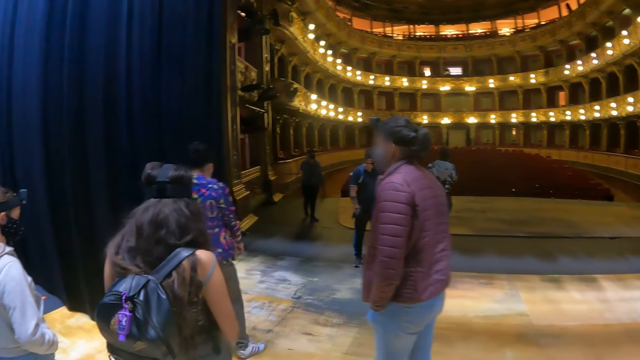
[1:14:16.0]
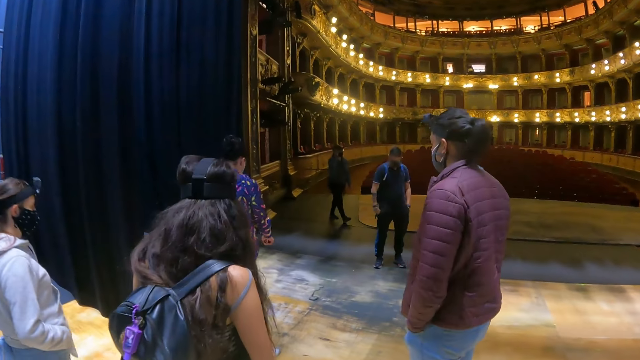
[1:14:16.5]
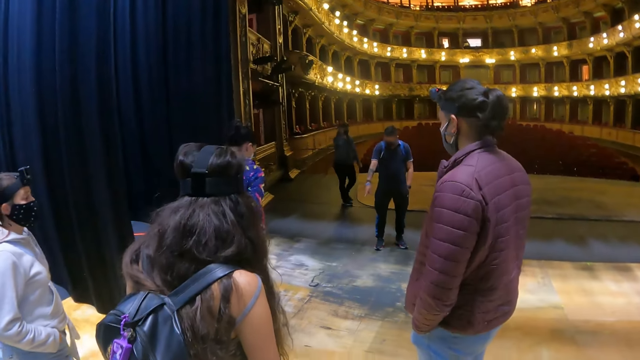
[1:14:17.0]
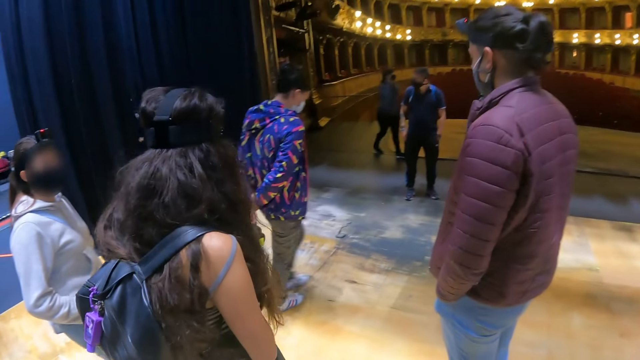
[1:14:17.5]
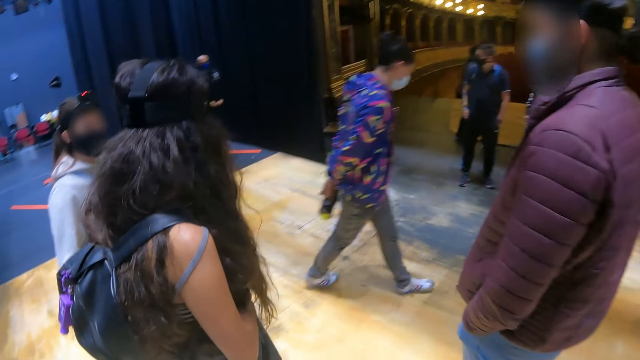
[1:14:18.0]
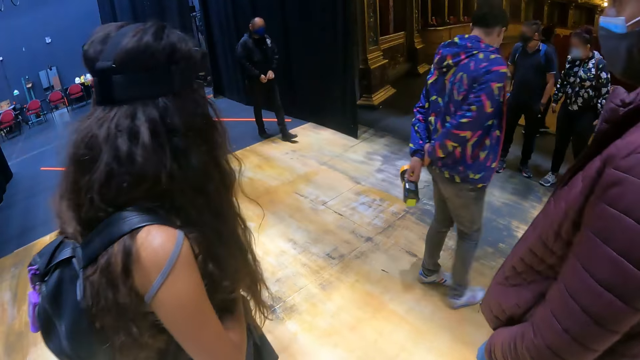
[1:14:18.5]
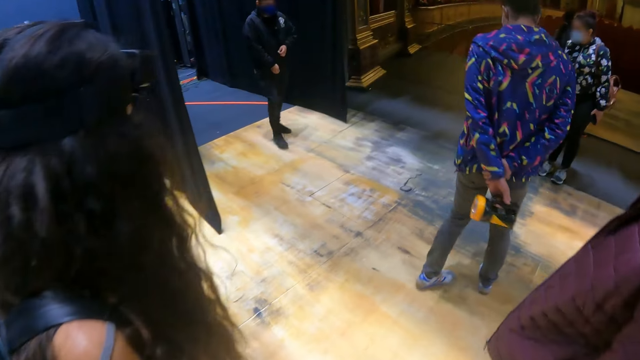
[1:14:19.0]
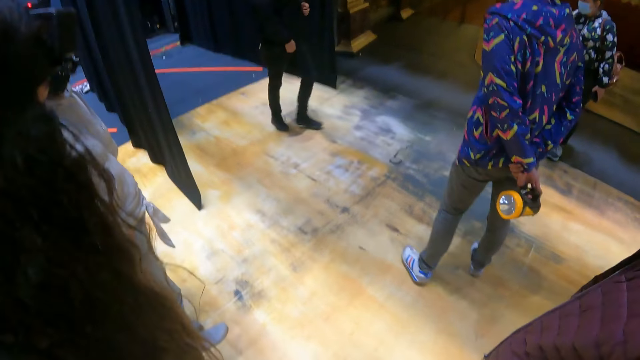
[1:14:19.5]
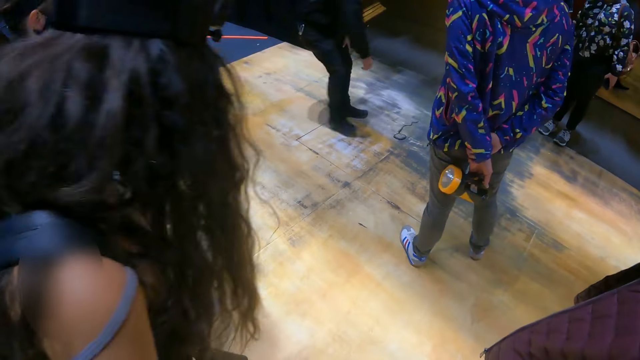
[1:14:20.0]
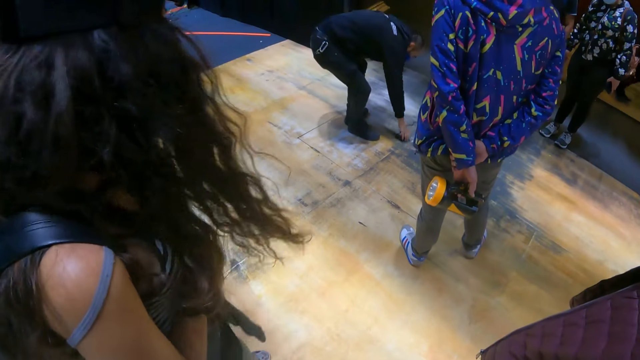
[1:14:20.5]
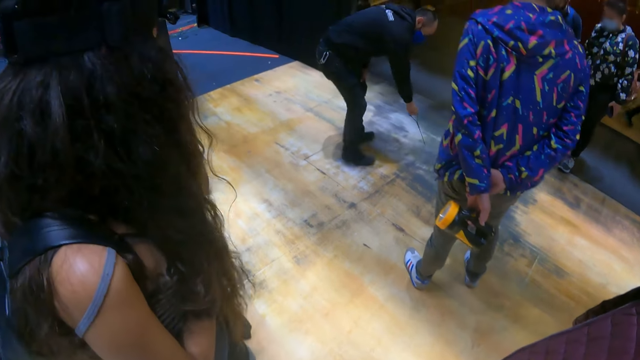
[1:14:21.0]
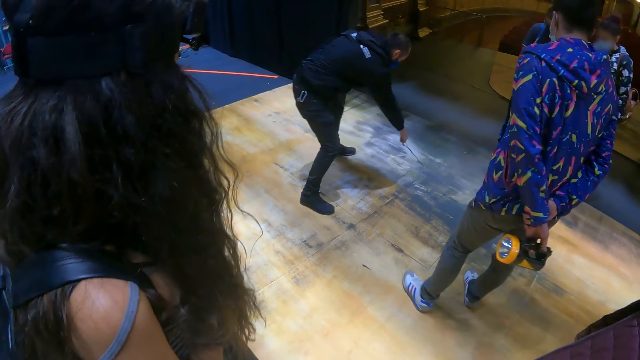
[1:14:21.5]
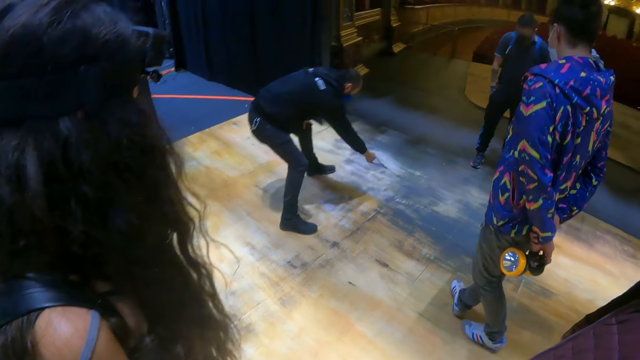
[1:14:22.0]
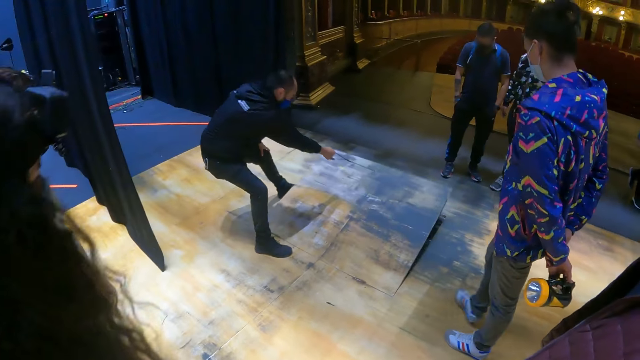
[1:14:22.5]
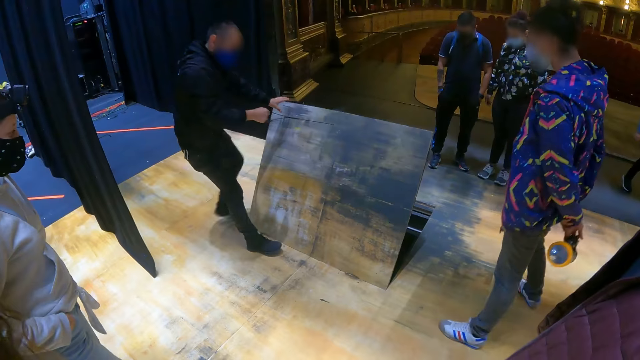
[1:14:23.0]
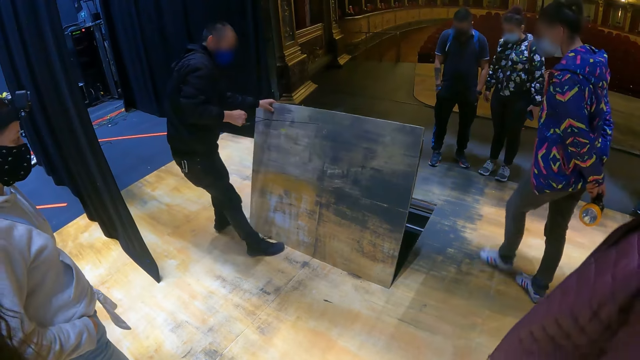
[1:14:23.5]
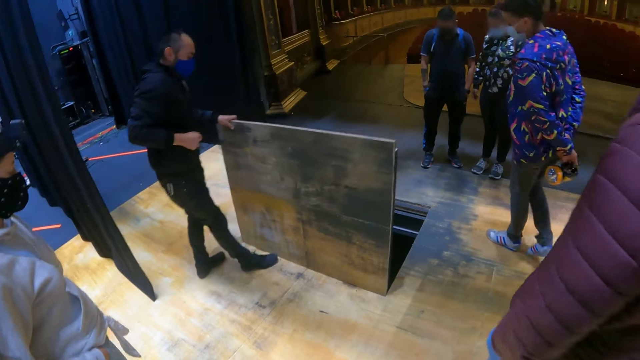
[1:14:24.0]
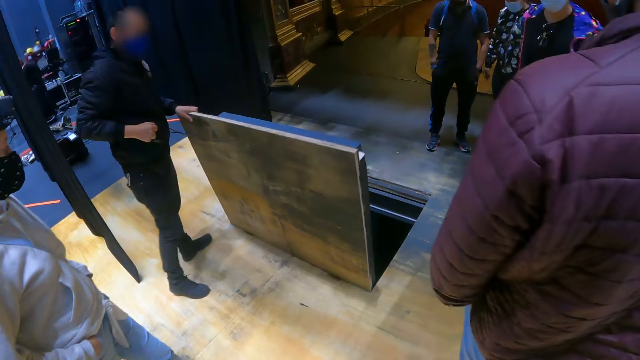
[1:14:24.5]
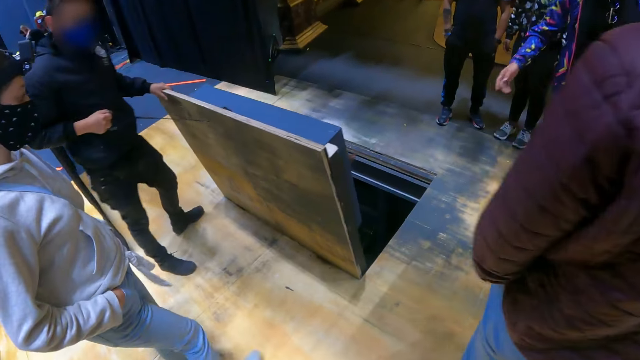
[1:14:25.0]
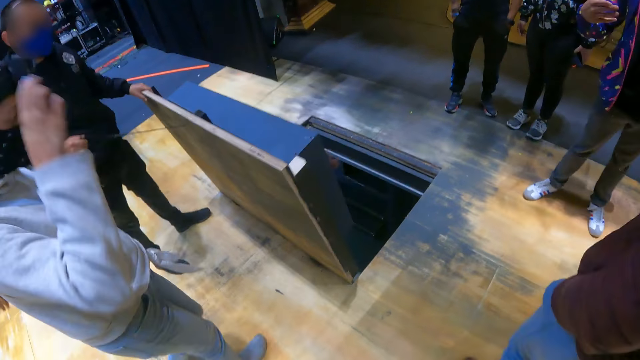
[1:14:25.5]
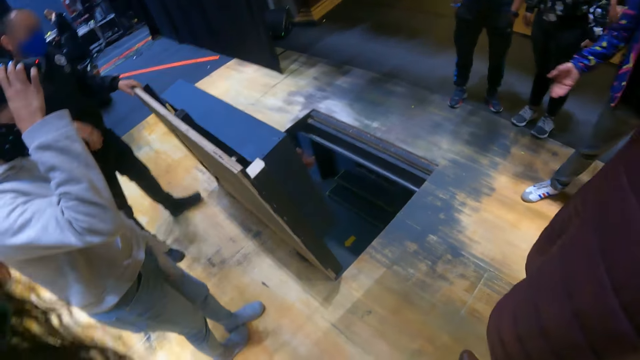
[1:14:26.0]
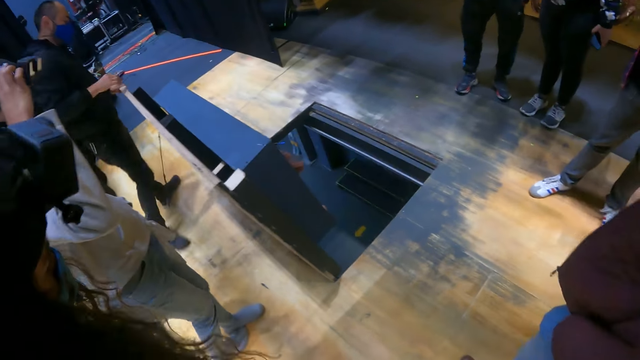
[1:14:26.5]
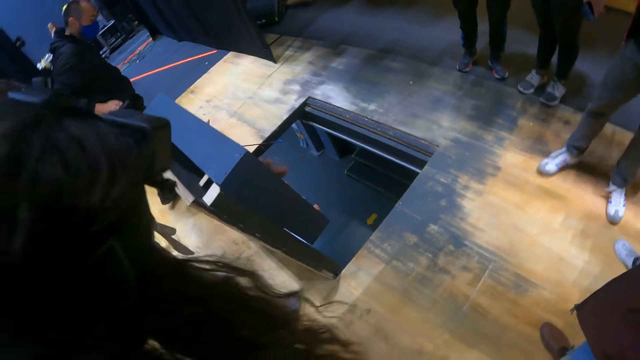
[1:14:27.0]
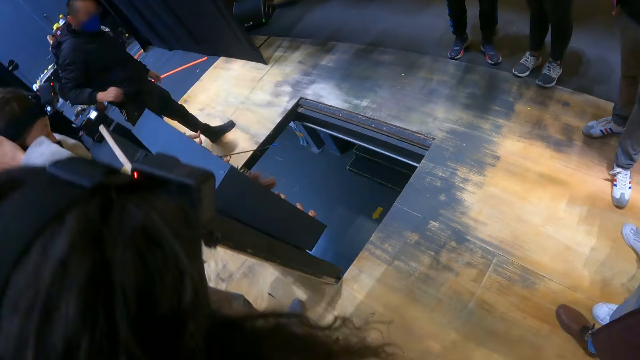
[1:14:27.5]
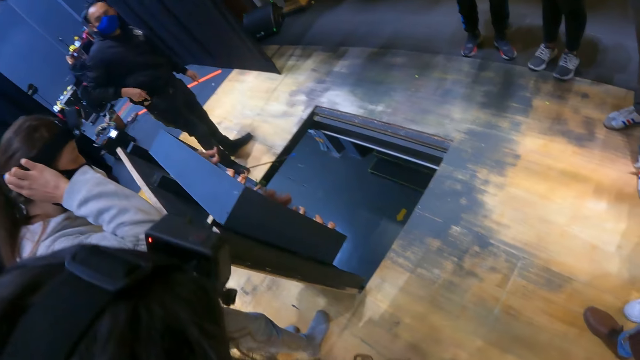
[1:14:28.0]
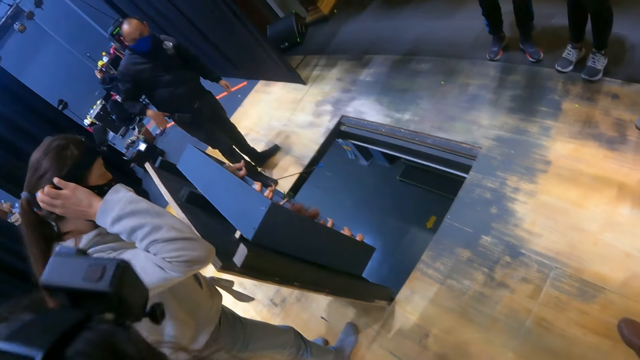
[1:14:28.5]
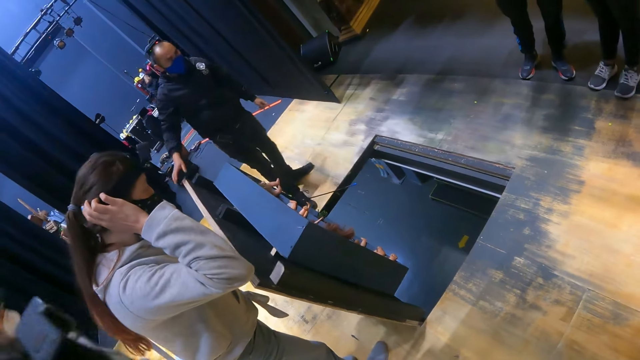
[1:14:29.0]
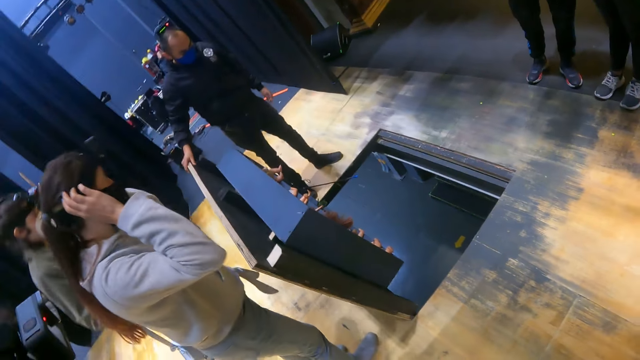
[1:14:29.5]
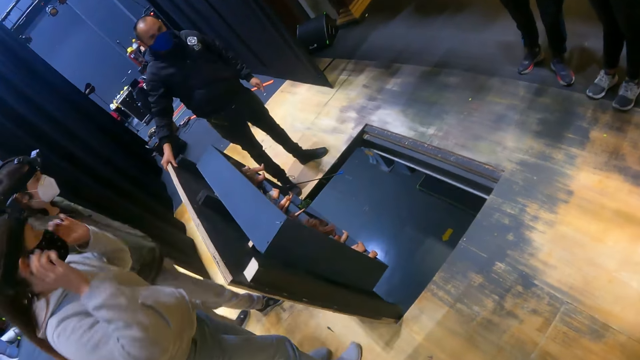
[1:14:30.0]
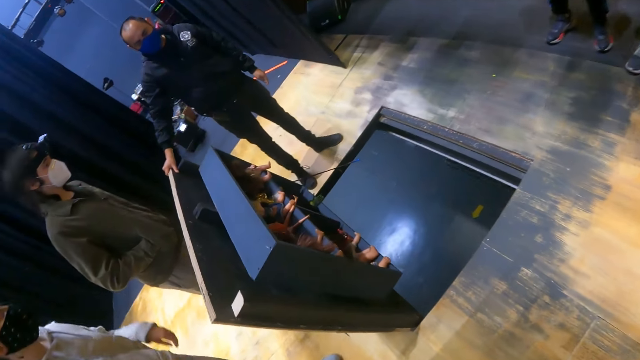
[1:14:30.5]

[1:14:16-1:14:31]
The camera wearer moves around. They move around again. They look inside the deck.

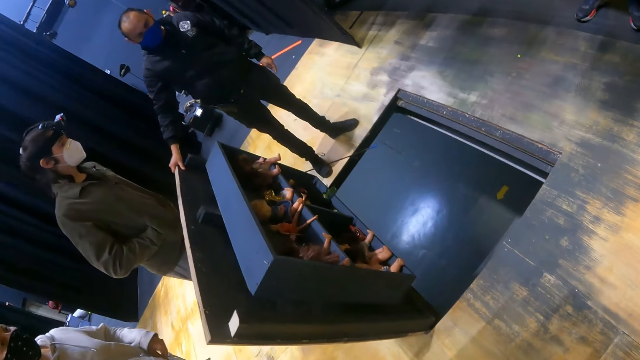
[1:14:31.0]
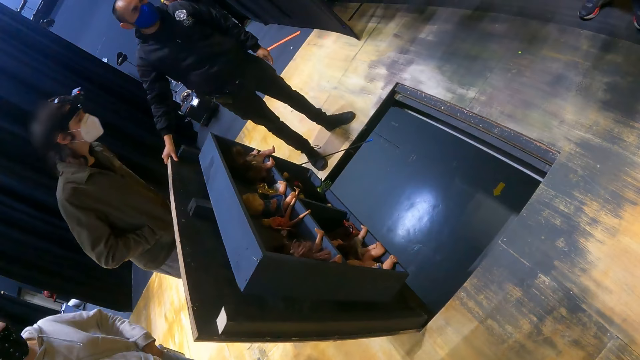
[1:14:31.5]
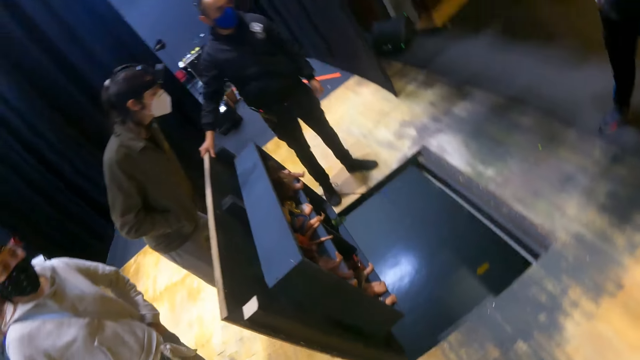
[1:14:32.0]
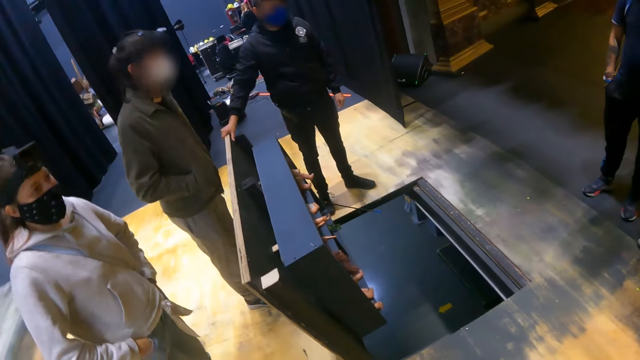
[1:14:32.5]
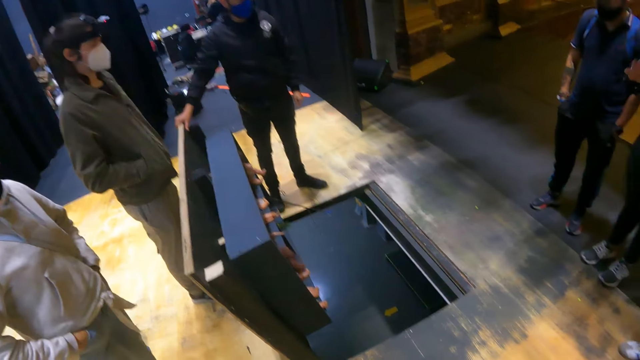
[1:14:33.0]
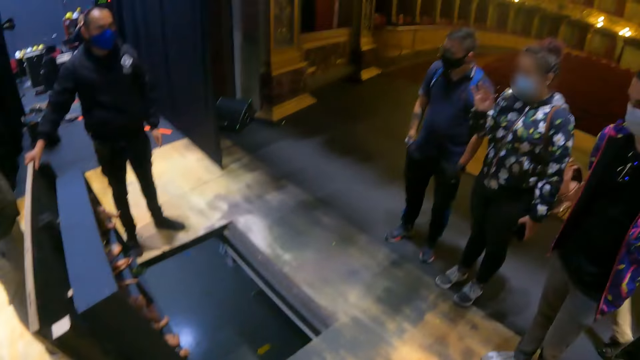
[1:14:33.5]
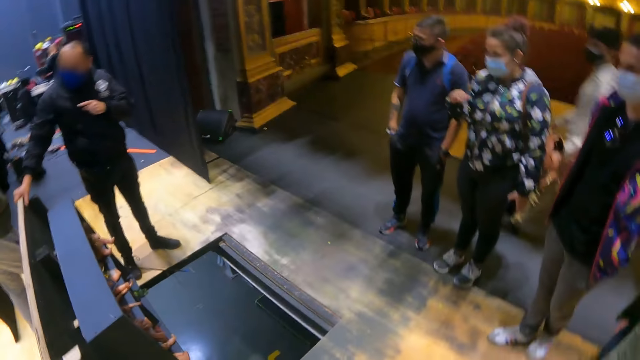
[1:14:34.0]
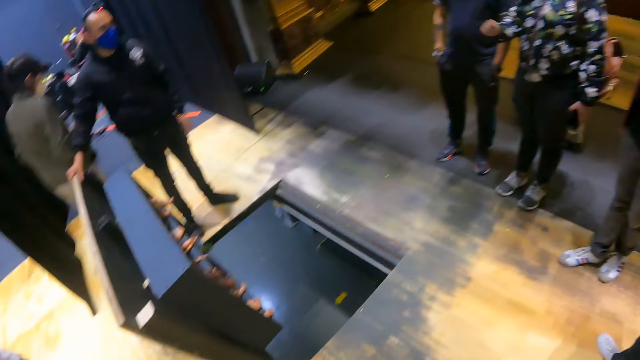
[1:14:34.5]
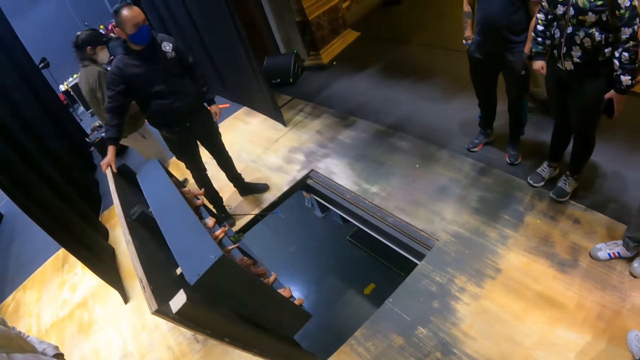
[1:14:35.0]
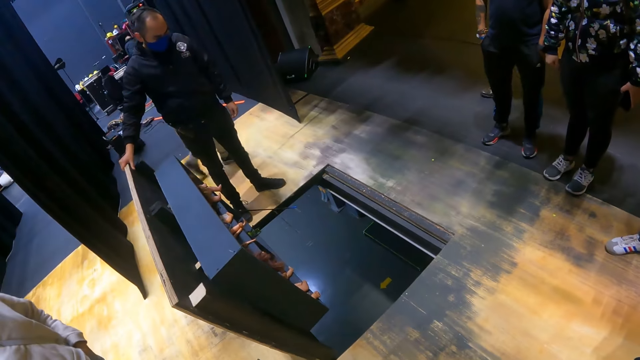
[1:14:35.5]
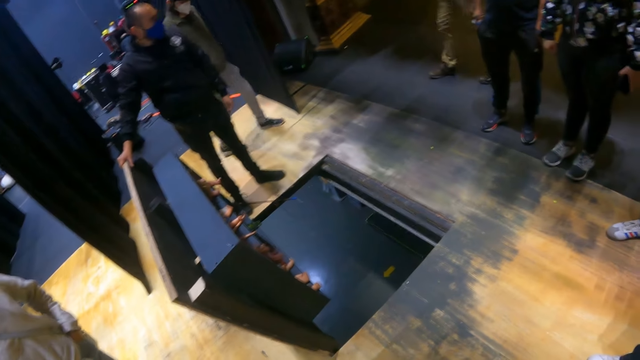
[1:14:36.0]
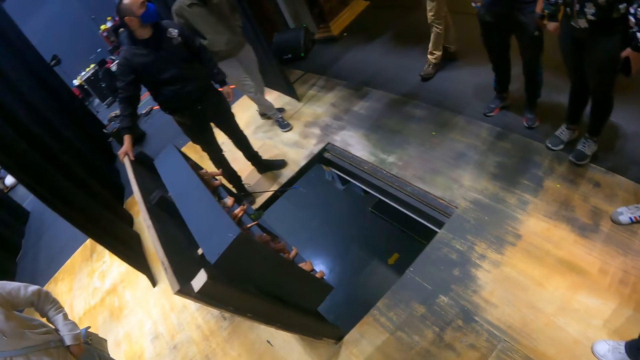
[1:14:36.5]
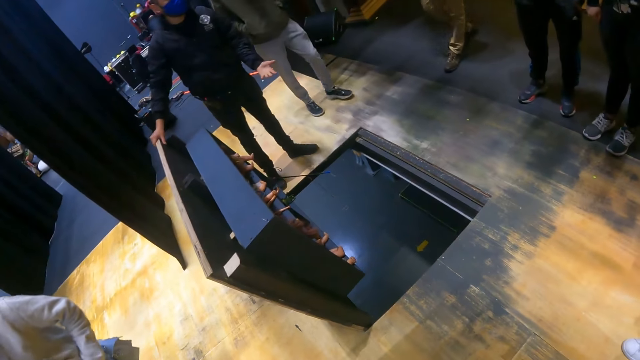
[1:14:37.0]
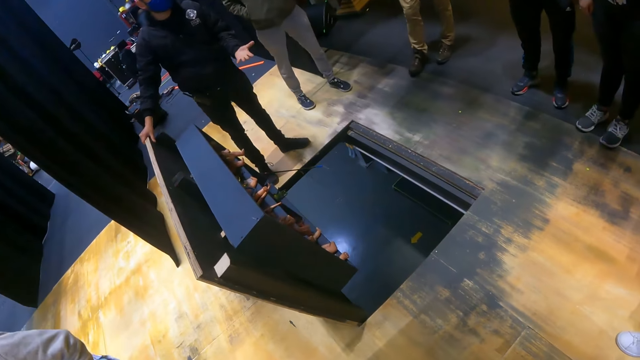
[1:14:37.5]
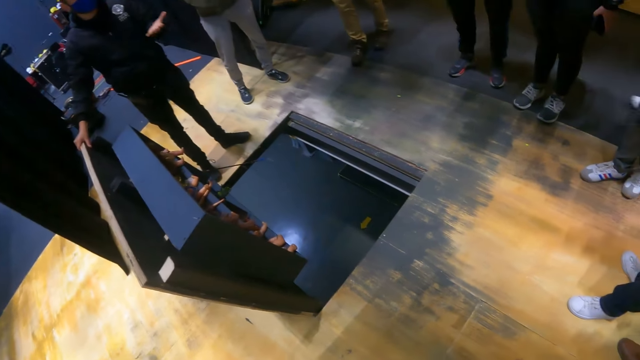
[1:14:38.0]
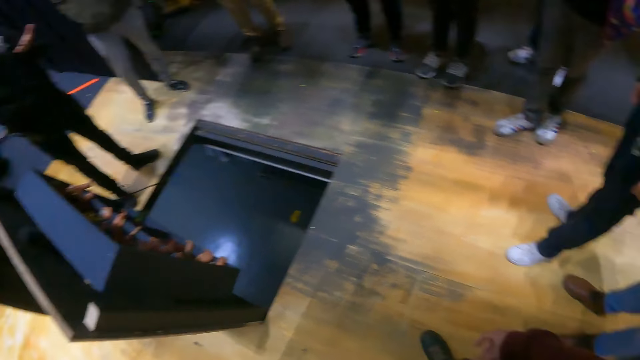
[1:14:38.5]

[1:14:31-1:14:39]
The camera wearer looks around.
